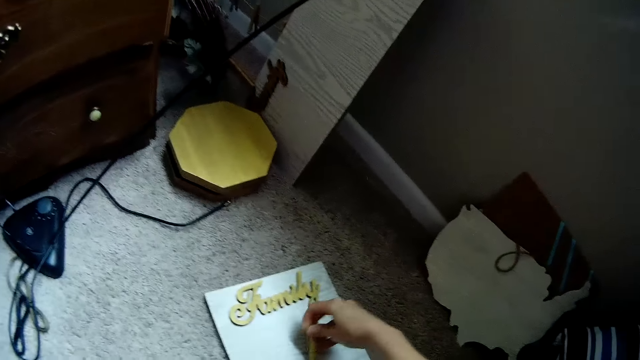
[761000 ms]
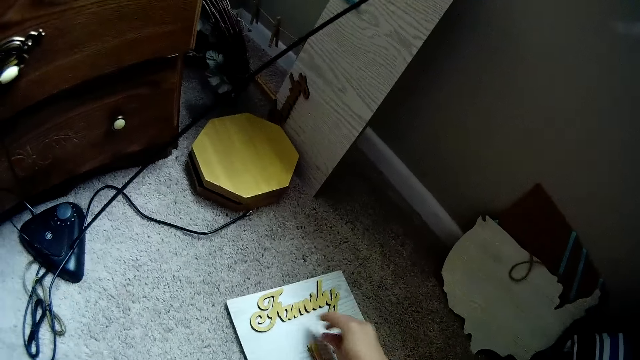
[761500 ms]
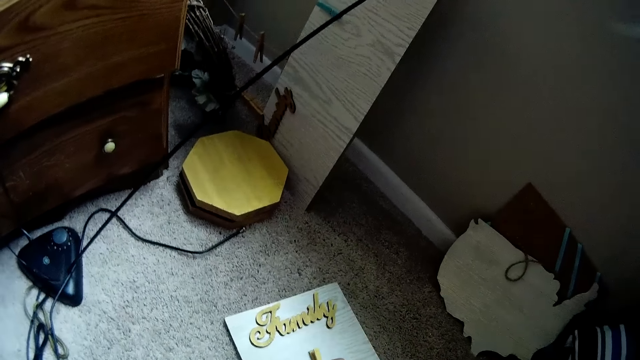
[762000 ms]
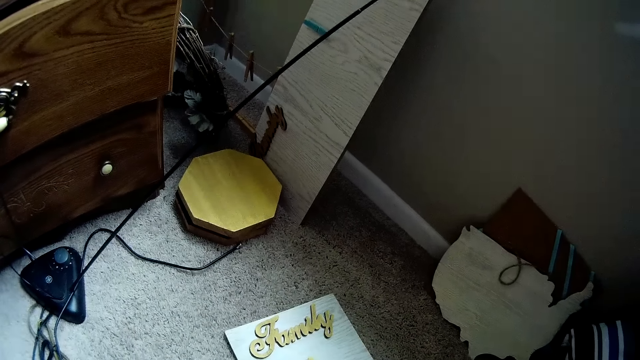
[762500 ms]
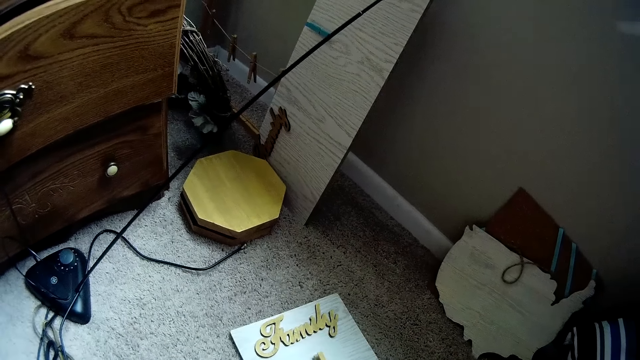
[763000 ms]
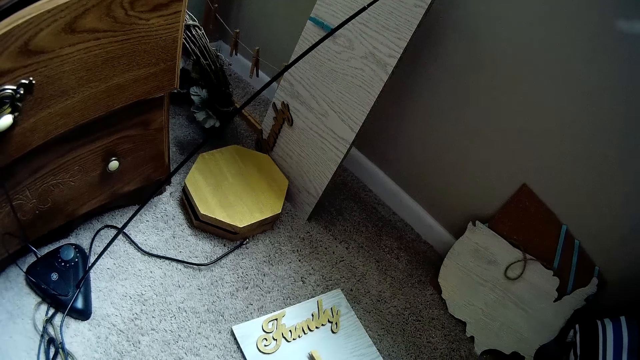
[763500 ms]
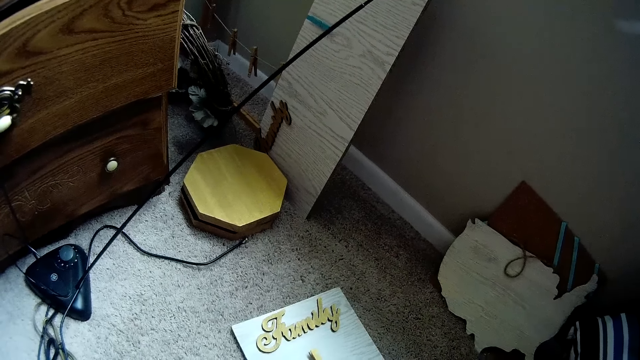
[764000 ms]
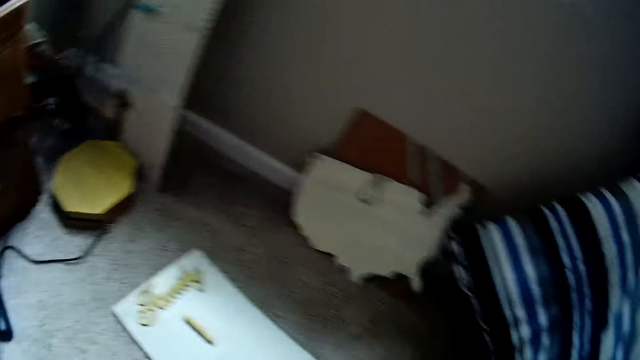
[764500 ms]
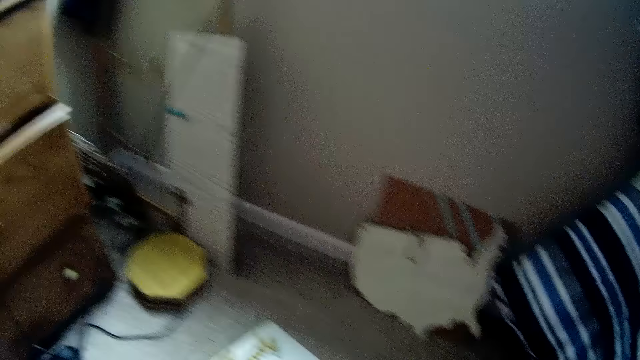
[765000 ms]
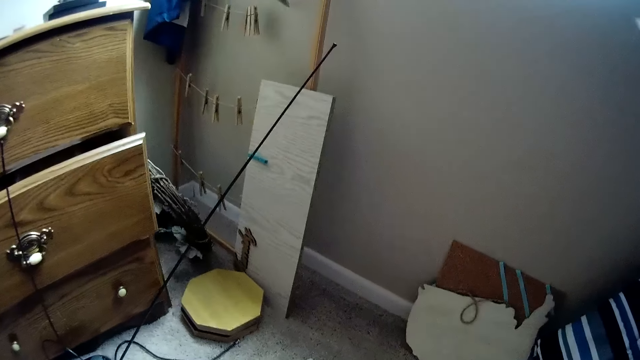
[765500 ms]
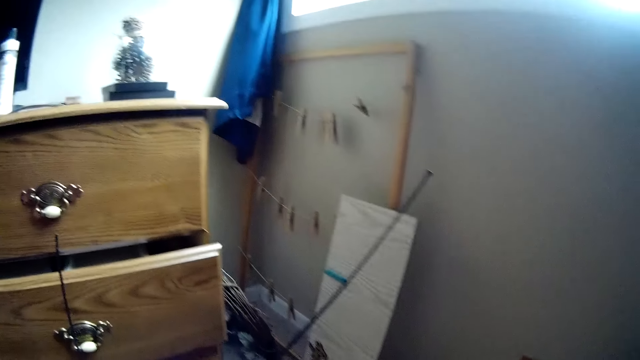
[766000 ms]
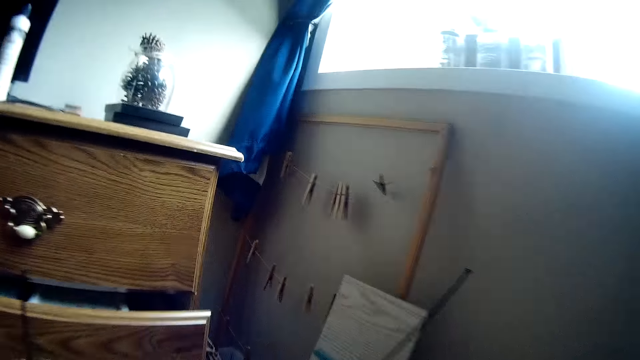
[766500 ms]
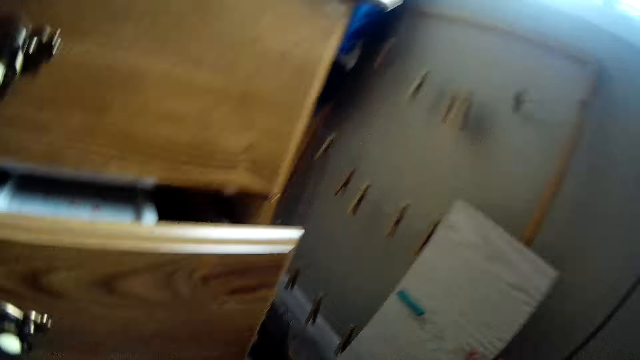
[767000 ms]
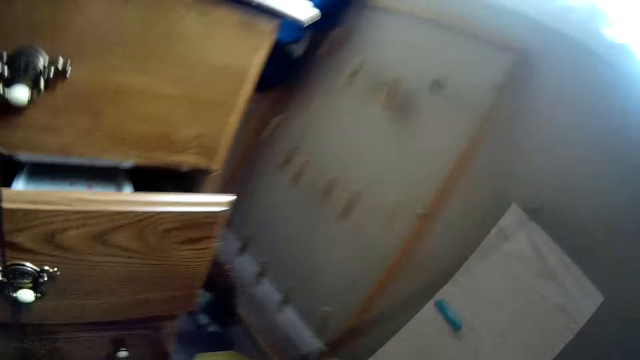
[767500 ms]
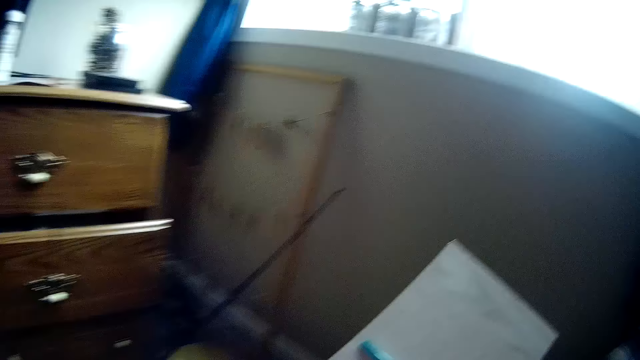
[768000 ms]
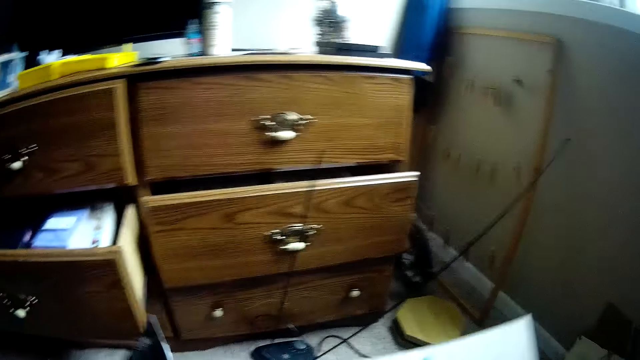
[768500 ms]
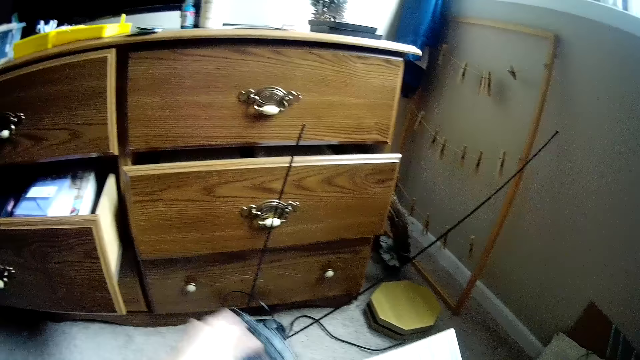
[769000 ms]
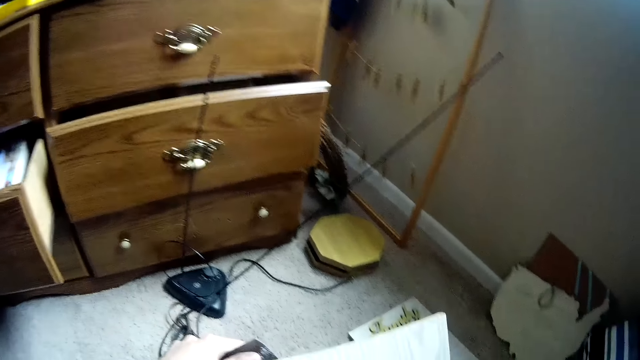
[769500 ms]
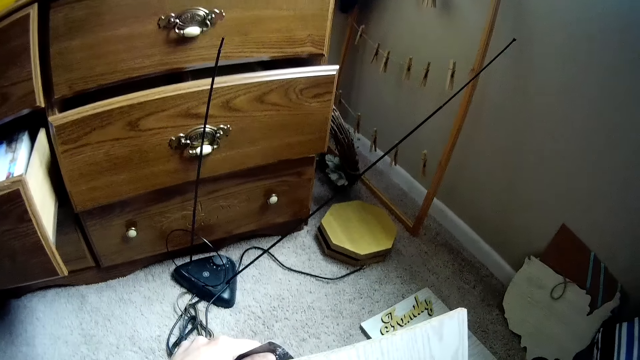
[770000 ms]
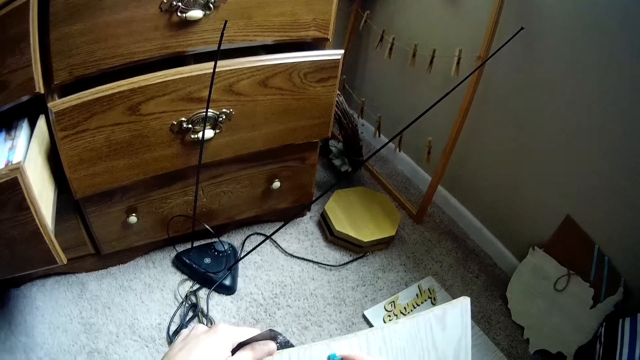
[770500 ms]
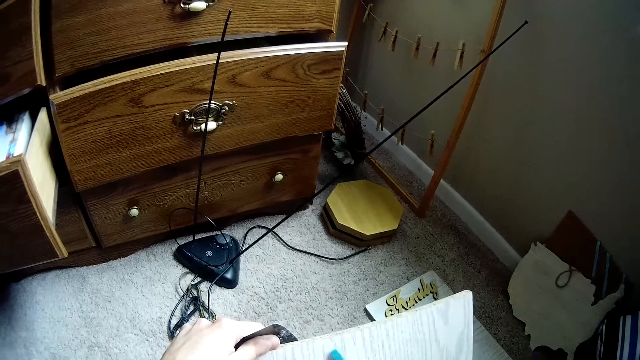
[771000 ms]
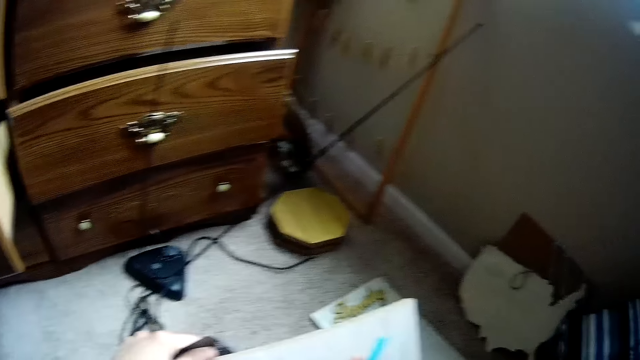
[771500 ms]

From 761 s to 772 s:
The camera wearer places the sculpture on the floor. She picks up another sculpture. She writes on the chart on the floor with the pen in her right hand. She places the sculpture on the floor.

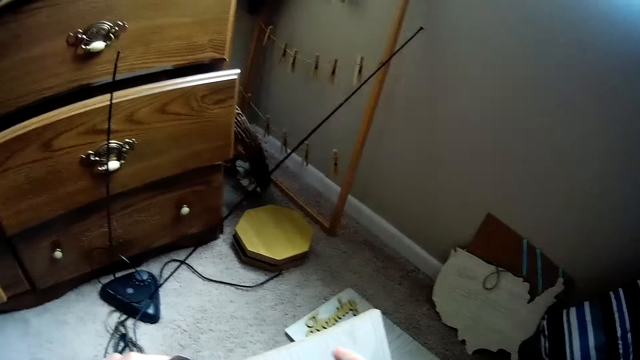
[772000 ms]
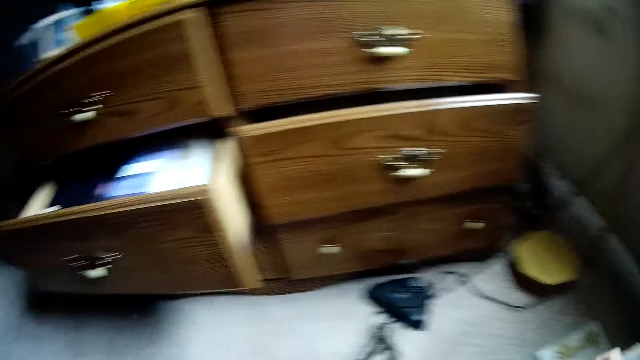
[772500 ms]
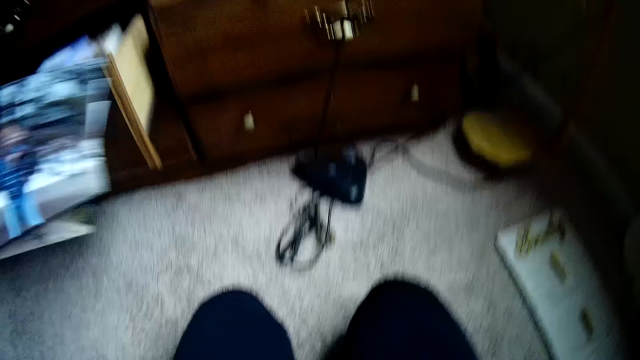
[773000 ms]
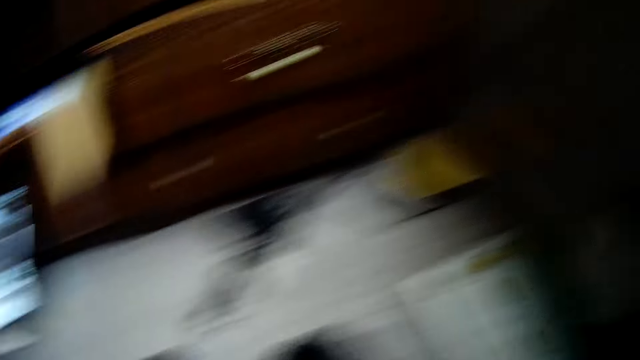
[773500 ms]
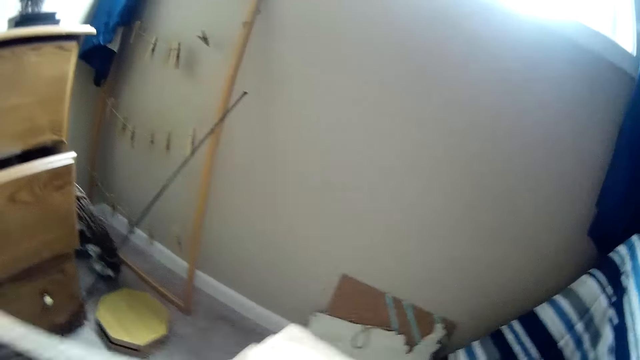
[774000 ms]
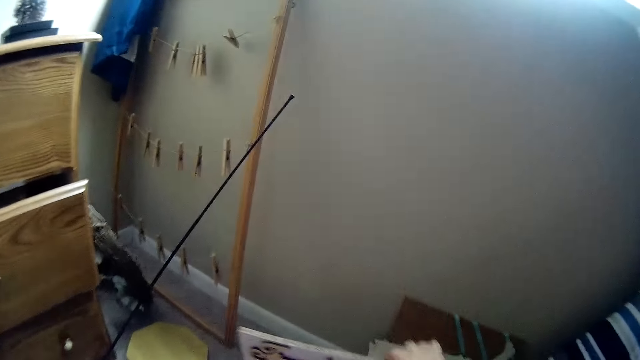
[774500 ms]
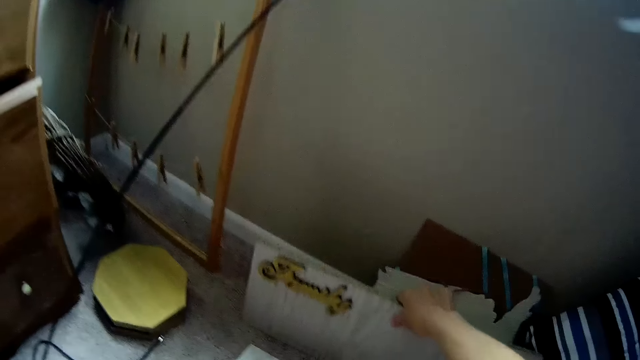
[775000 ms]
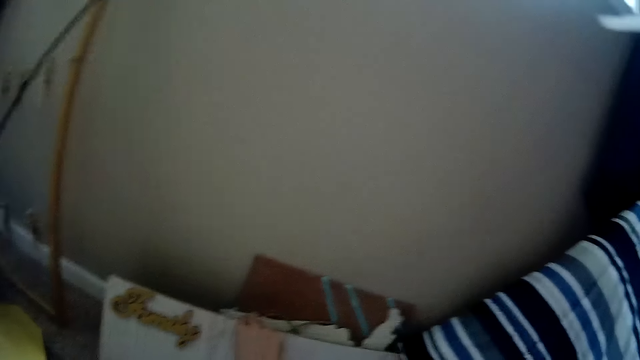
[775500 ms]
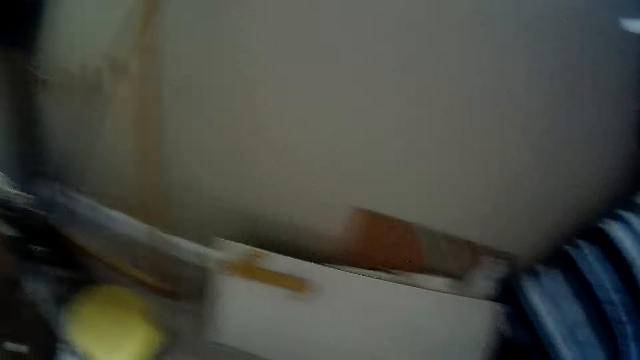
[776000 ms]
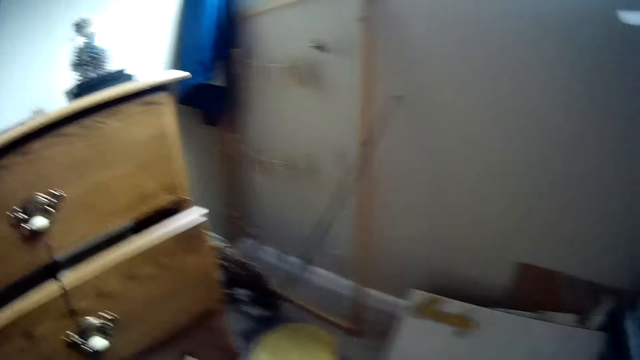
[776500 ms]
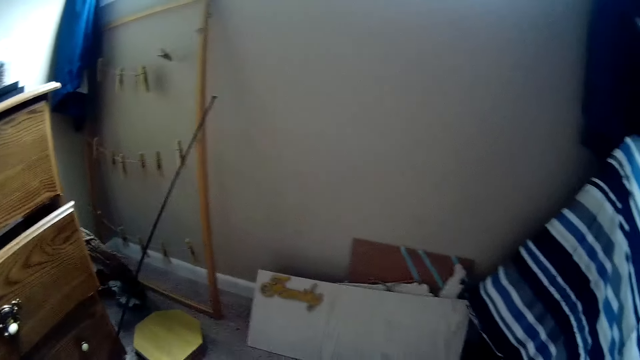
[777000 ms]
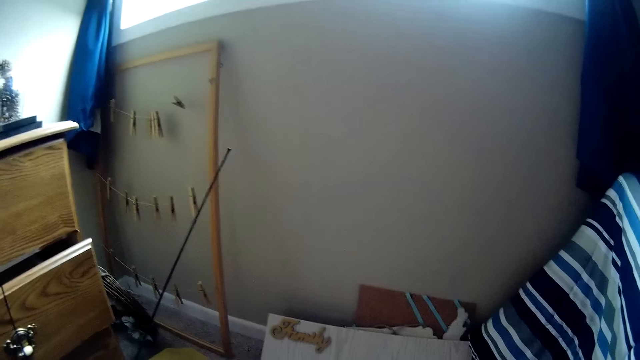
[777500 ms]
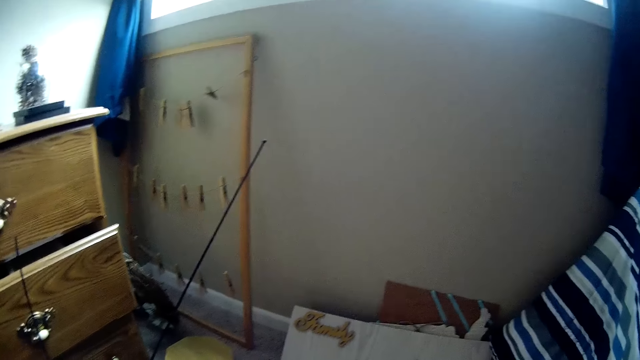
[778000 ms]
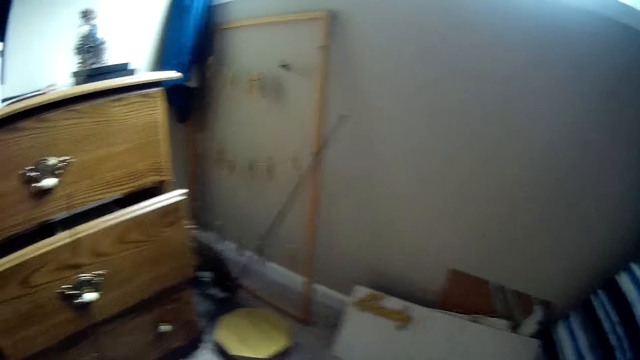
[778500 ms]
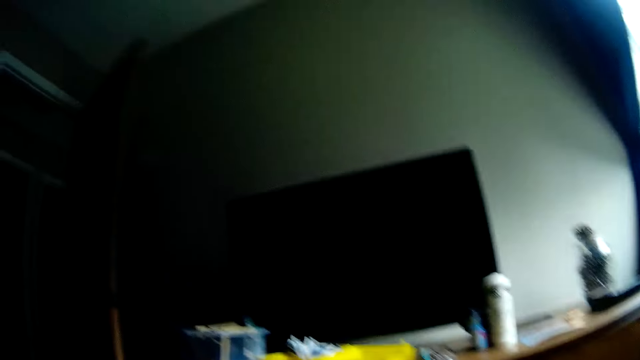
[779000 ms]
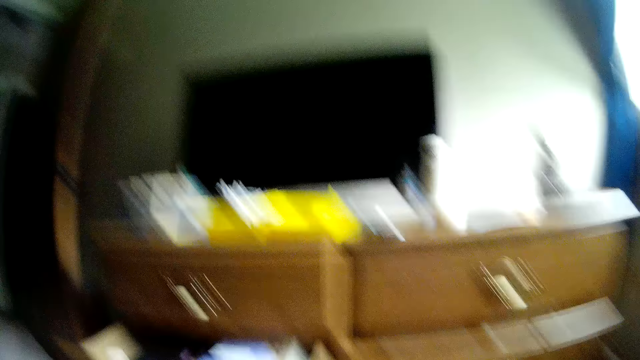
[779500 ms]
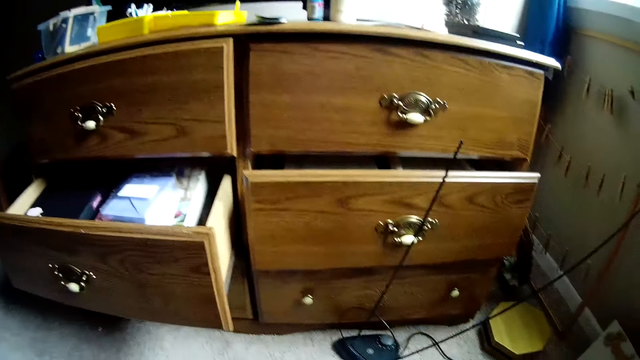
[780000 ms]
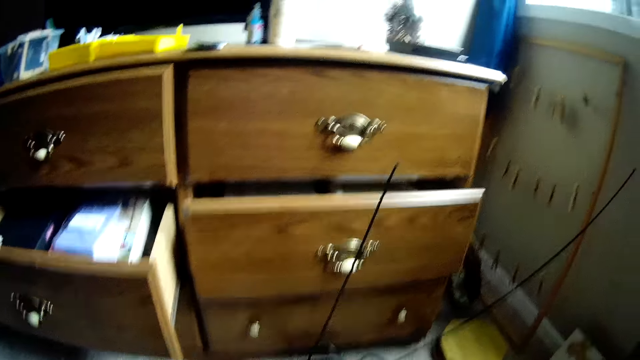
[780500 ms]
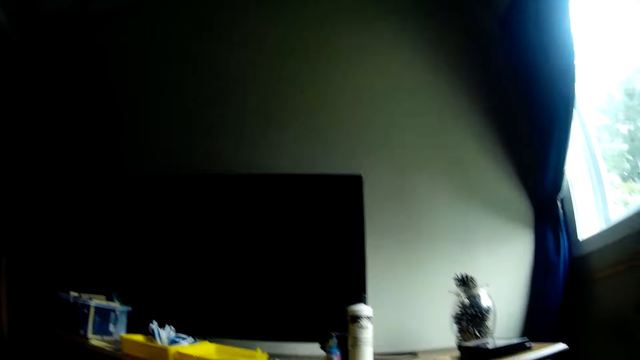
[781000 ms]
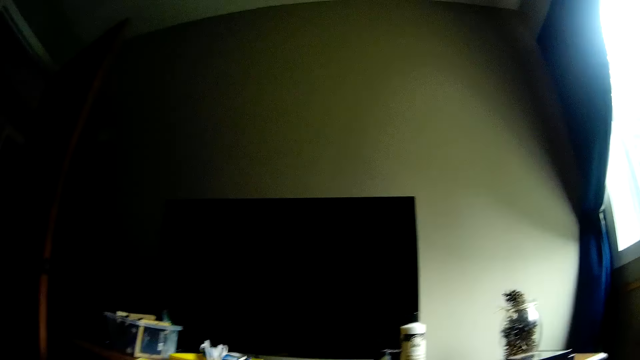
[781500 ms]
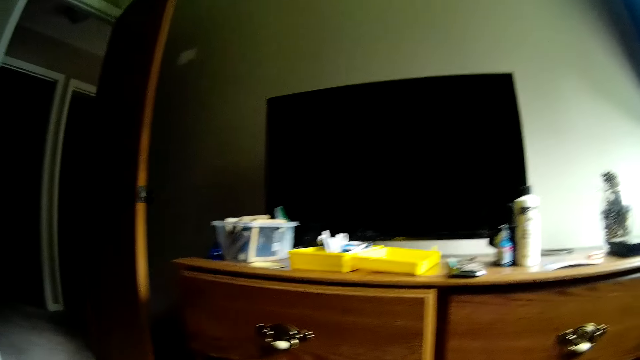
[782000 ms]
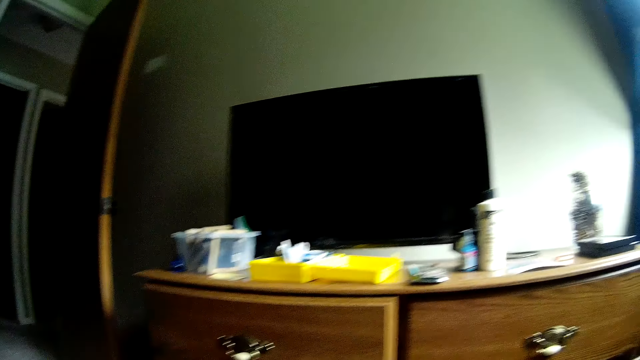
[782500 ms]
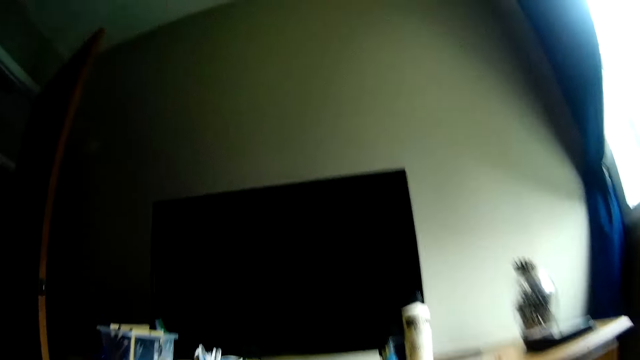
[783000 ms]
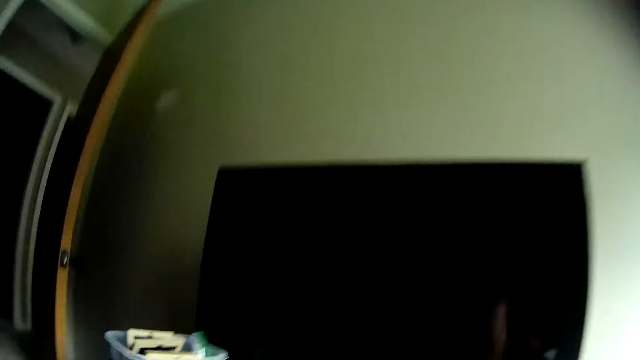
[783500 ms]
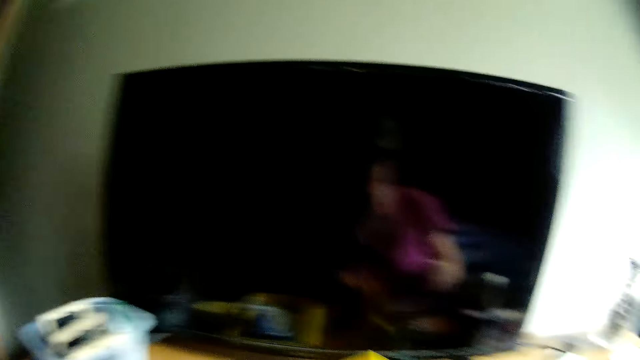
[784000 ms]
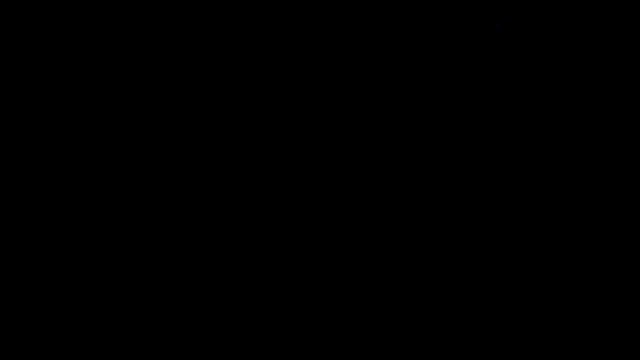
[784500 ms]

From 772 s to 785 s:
The camera wearer marks the sculpture. She touches the wardrobe with her left hand. She picks up the chart with her right hand on the floor. She places something aside. She drops the chart with her right hand on the floor. She looks around.
